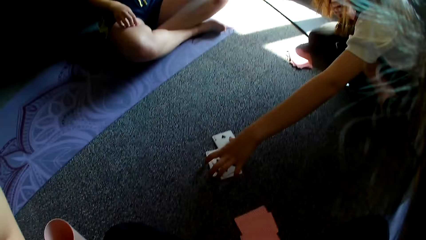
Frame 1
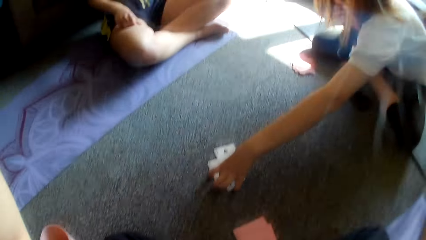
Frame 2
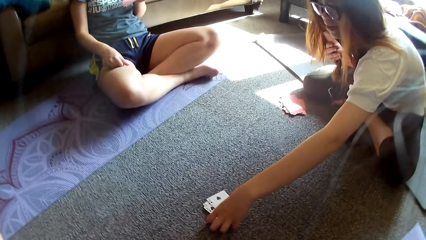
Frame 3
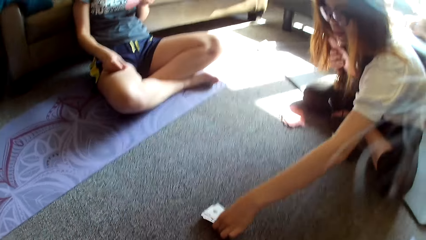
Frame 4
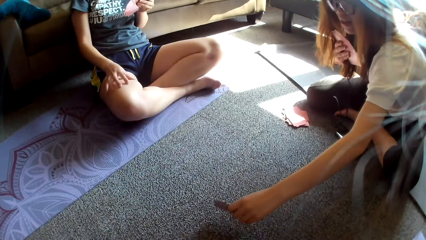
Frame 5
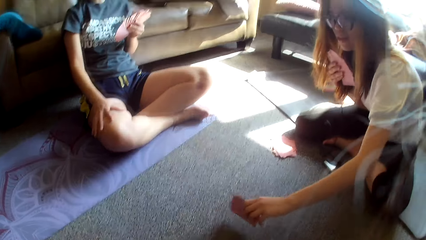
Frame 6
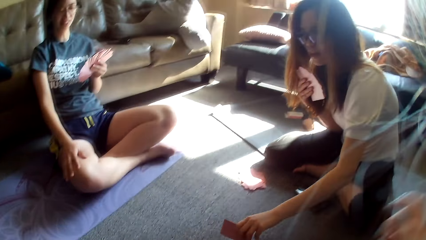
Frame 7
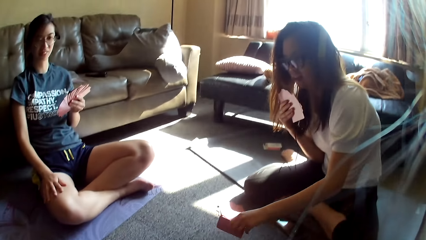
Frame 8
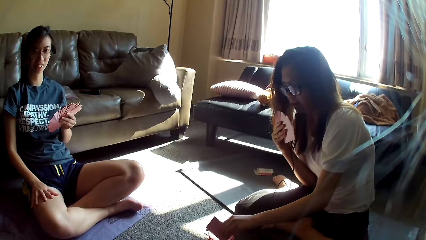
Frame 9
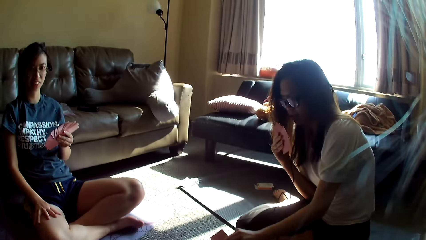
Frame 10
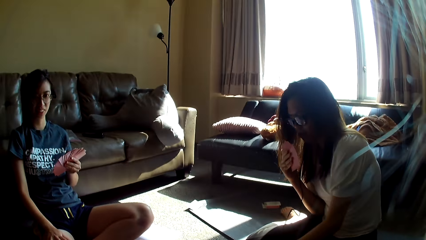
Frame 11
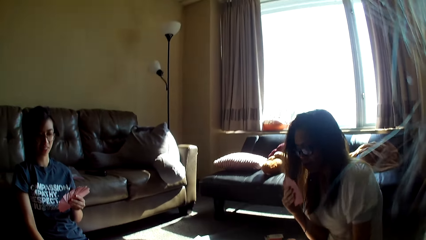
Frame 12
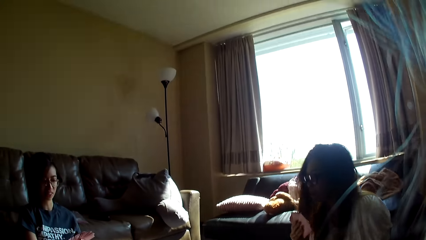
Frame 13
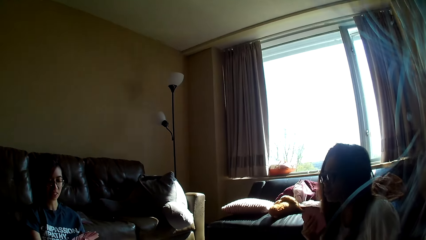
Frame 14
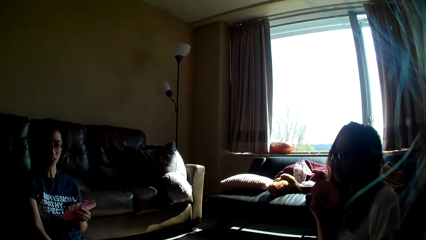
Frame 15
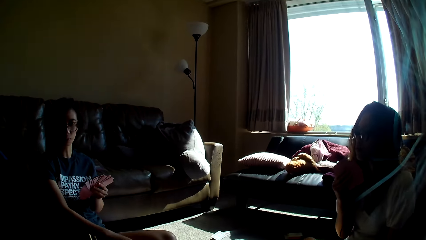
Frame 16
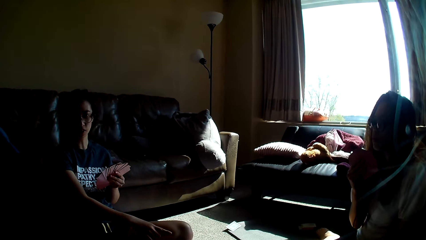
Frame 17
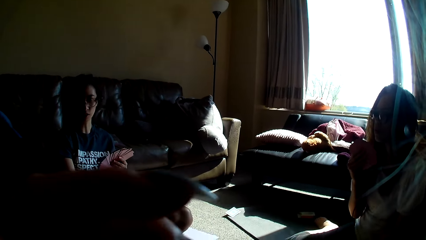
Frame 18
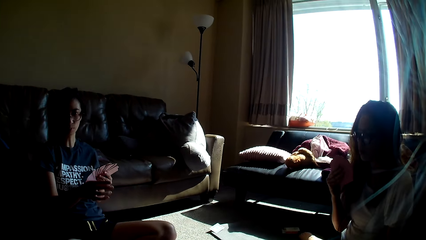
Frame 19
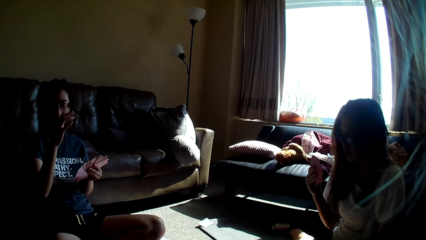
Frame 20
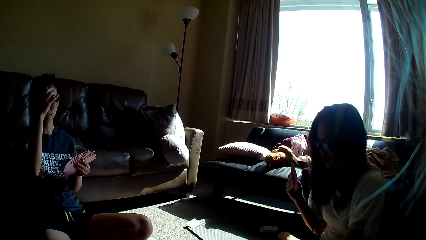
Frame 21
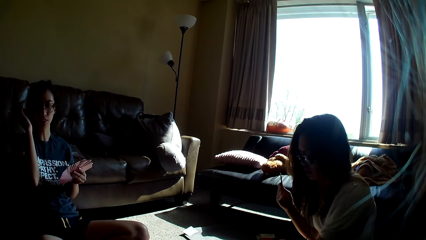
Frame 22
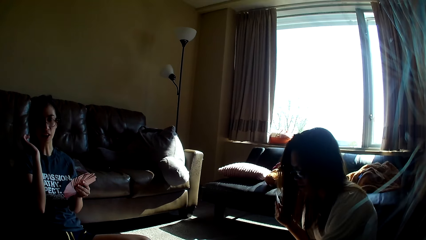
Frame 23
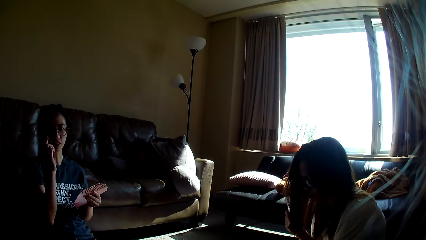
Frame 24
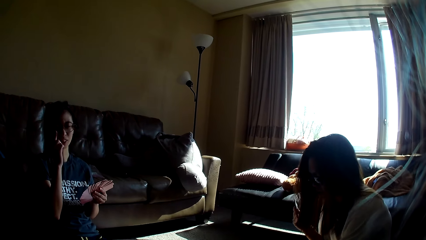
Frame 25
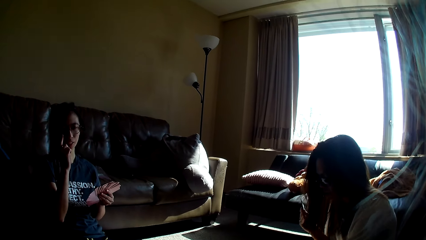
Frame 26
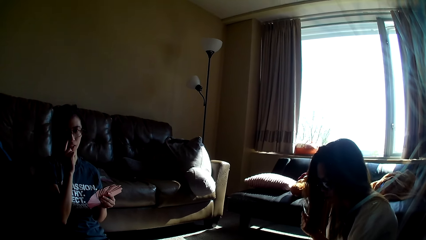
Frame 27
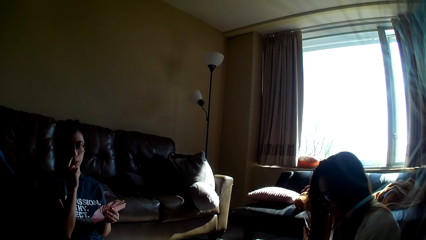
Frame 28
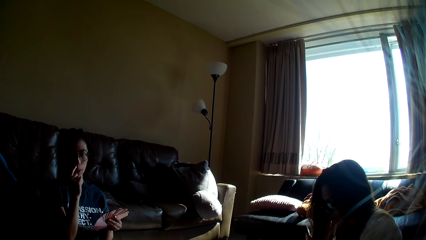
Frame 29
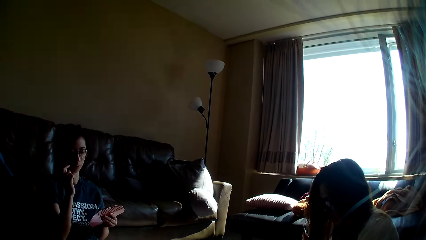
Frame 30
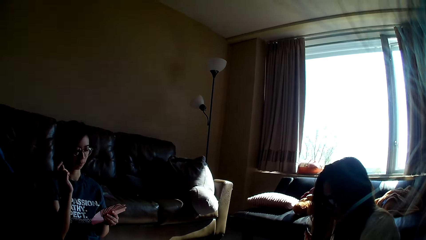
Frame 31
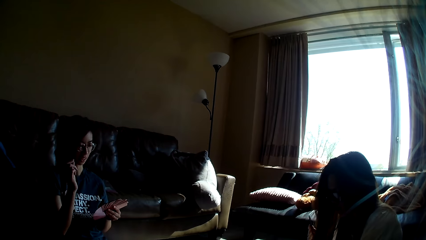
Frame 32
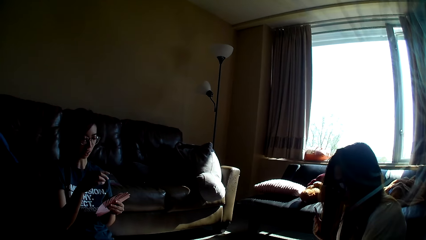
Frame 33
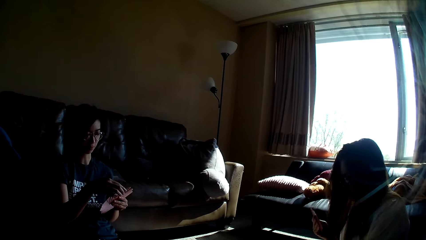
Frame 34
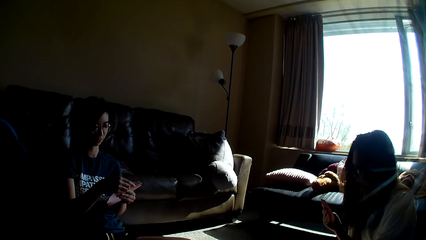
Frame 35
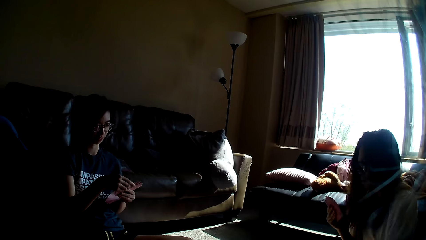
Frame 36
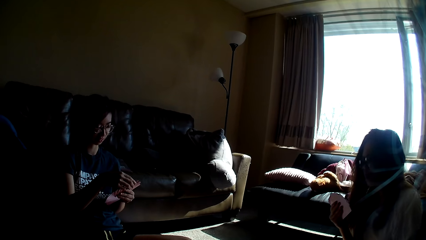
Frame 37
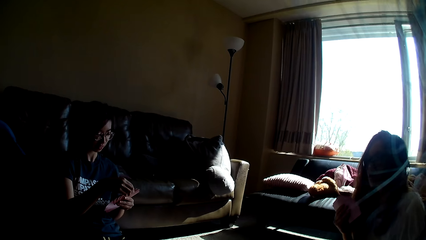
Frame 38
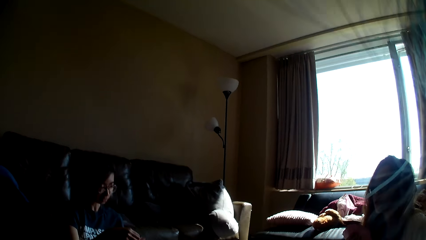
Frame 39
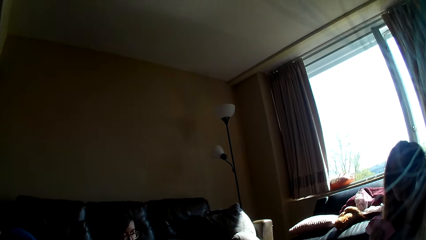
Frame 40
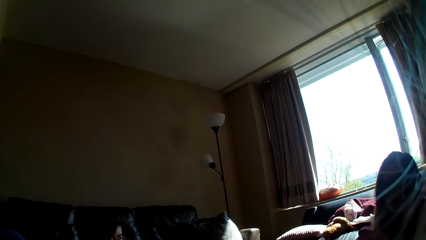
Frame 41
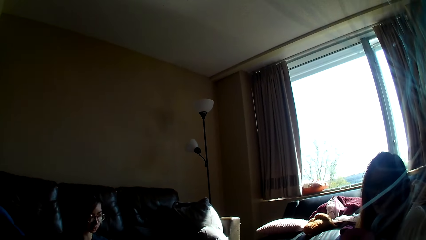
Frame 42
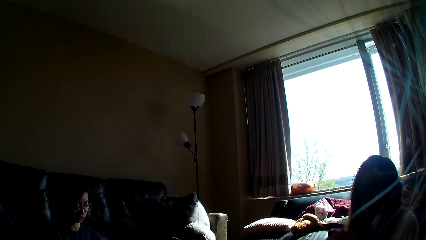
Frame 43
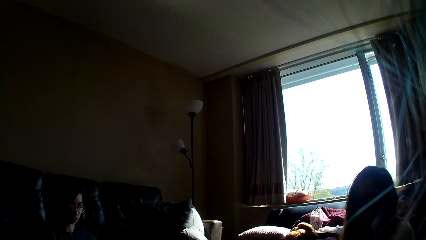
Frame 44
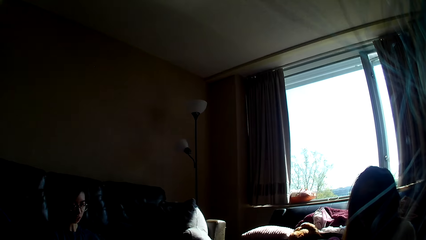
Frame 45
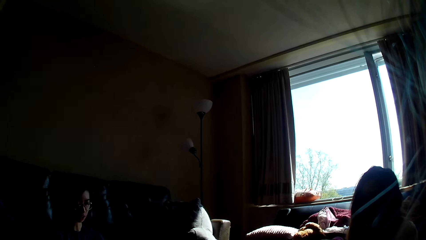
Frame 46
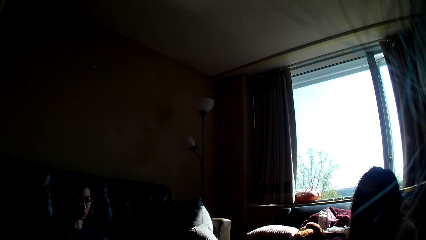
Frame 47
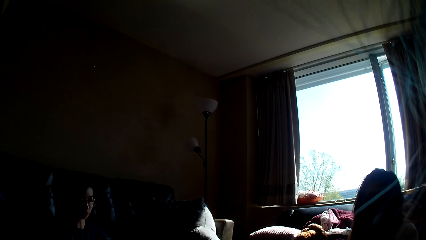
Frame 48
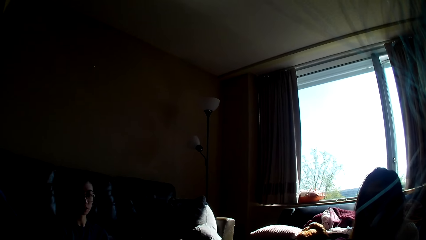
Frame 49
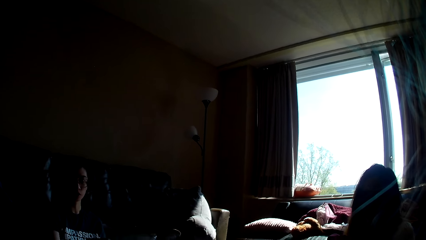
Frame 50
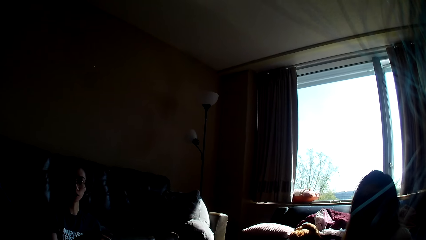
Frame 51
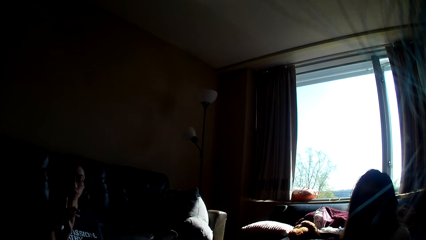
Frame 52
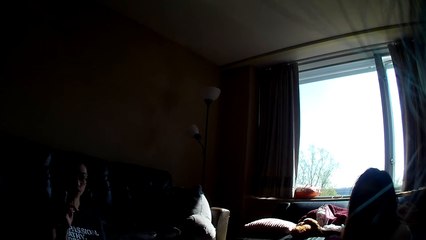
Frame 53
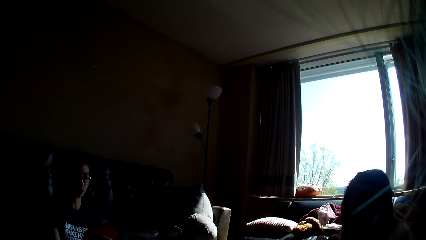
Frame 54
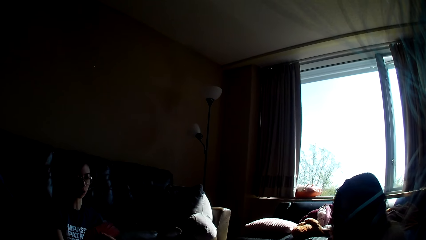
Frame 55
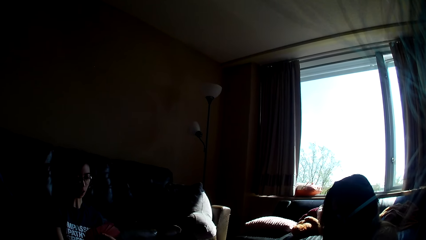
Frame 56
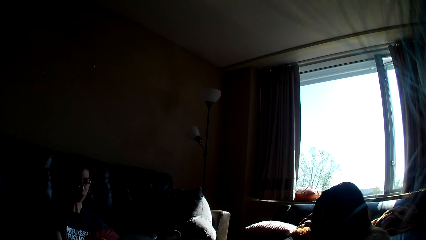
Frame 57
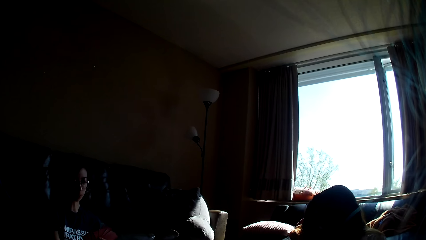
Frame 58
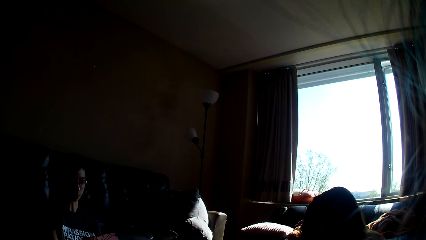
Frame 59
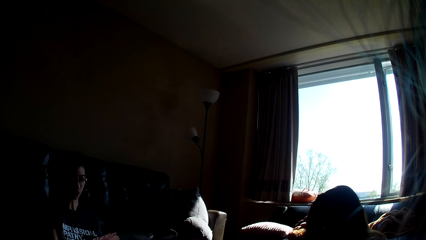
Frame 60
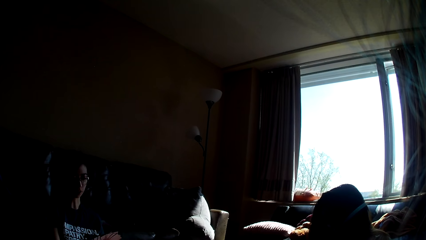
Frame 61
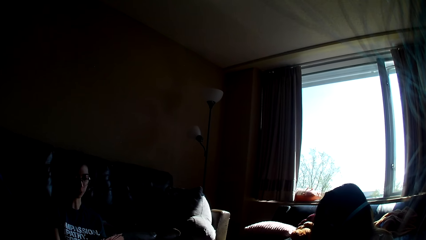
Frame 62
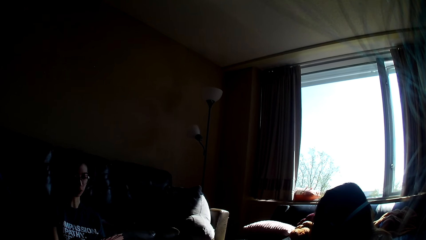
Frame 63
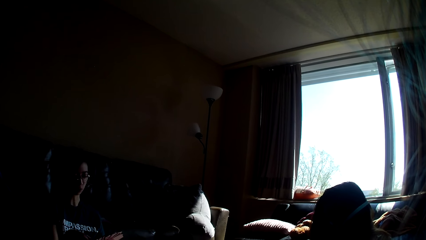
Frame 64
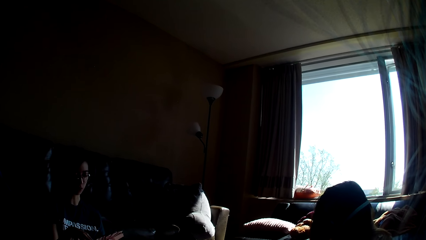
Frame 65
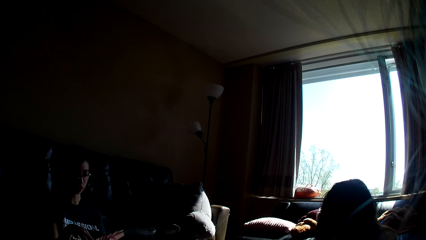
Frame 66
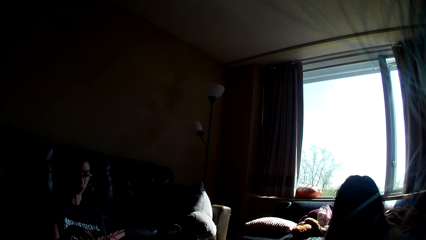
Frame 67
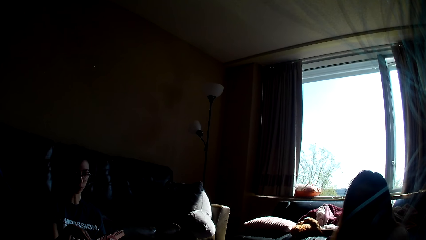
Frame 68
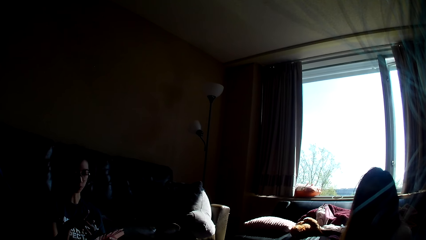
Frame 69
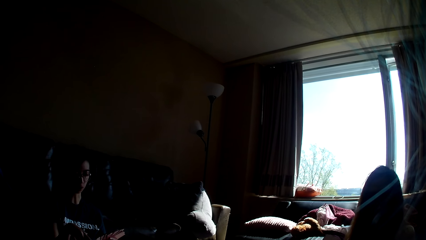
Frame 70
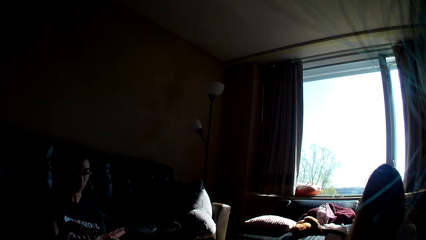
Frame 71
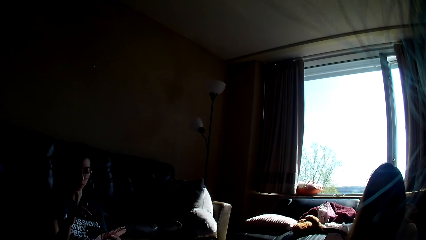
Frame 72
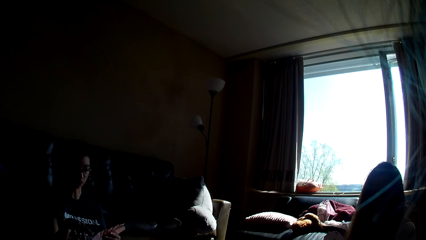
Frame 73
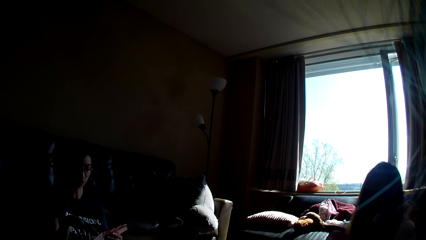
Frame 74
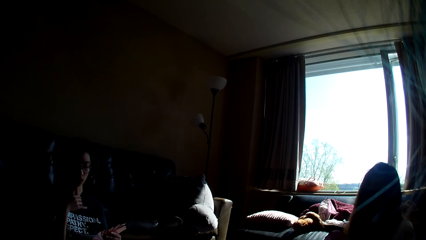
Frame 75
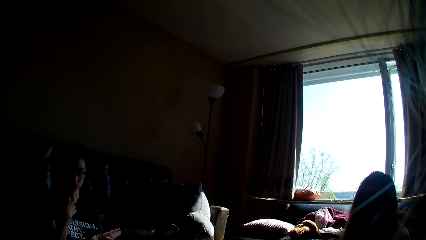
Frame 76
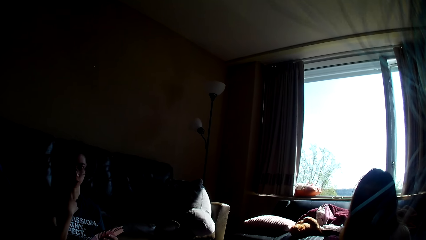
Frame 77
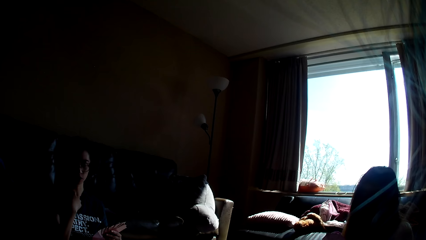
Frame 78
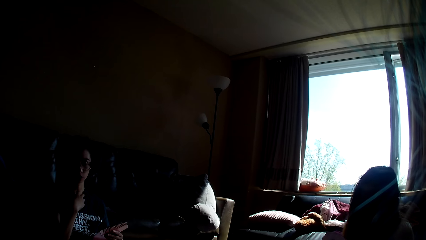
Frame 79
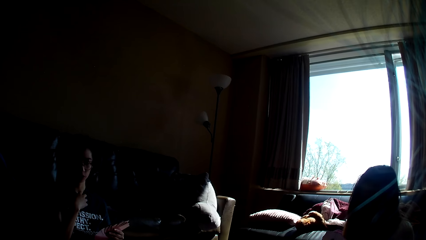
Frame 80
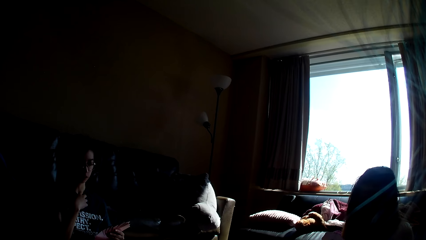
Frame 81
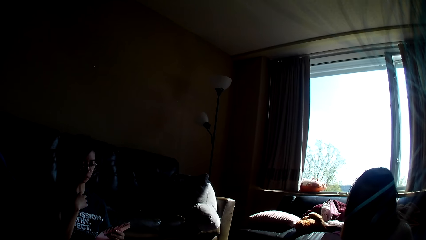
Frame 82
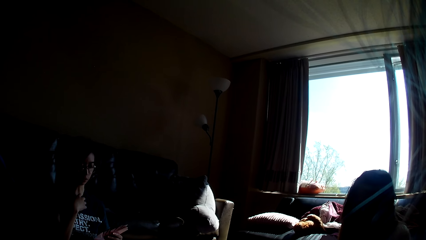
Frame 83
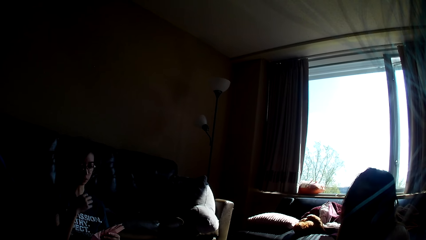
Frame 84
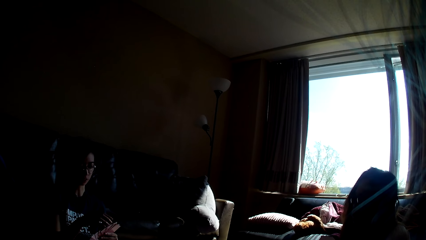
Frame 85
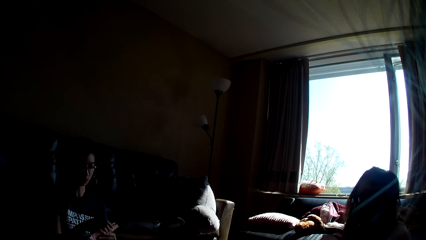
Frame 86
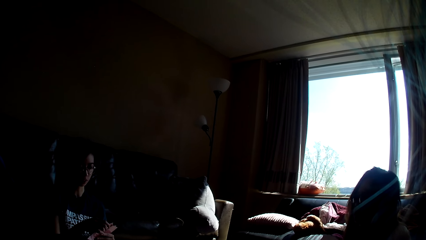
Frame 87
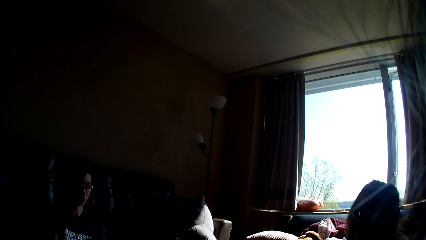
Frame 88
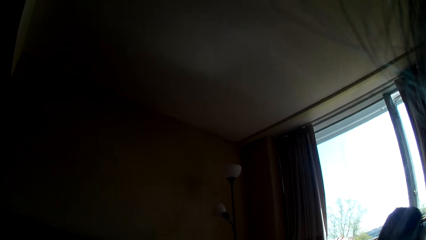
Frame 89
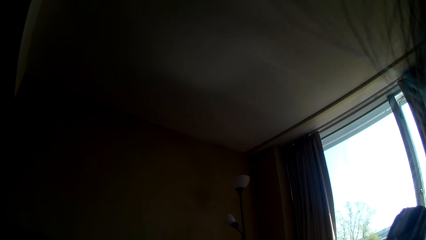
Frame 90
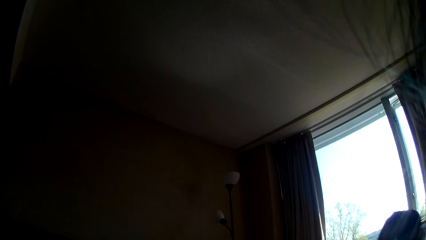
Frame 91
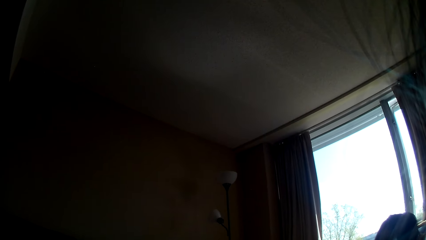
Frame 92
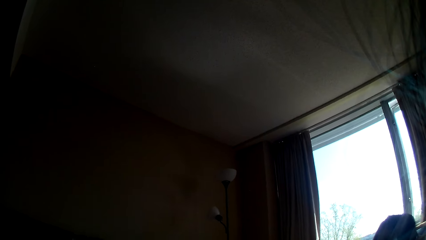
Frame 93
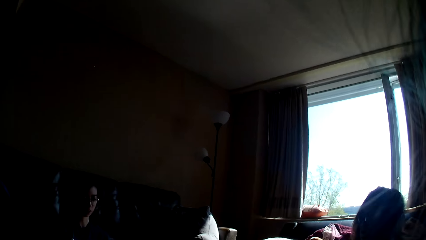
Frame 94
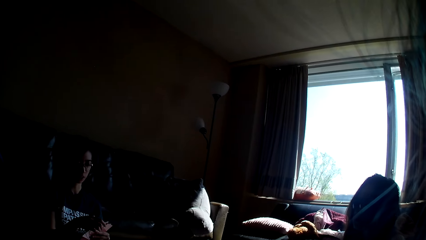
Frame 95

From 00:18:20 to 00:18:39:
A lady picks the cards from the floor. Another lady moves her hair, moves her spectacles and holds the cards with both hands. Someone puts a card down. The other lady moves her finger, moves her hand and moves her hair. A man talks to them. The other lady touches her neck.
